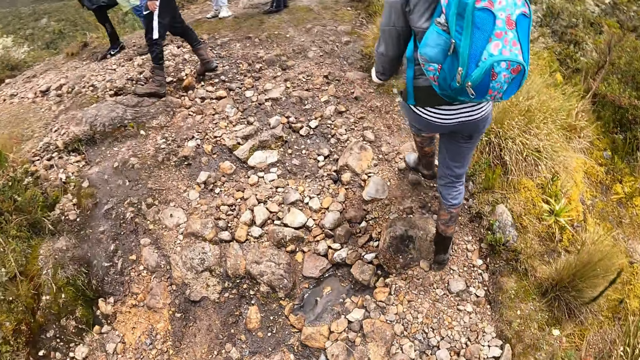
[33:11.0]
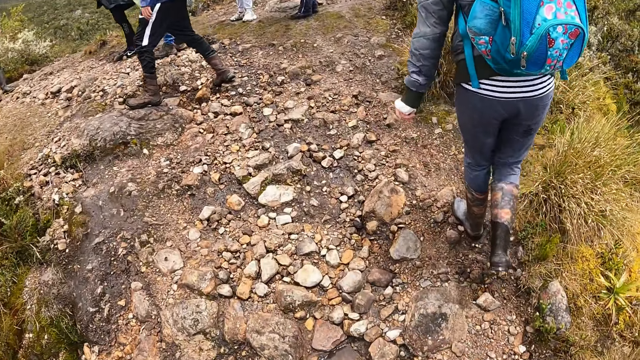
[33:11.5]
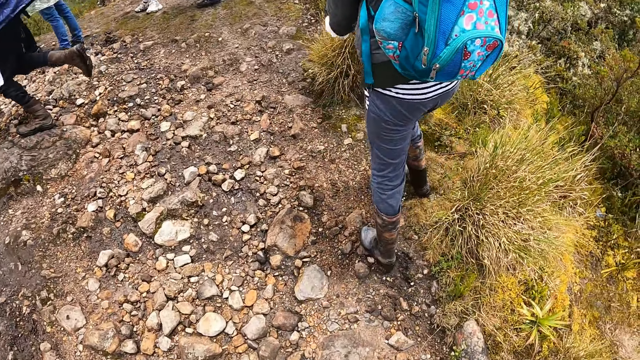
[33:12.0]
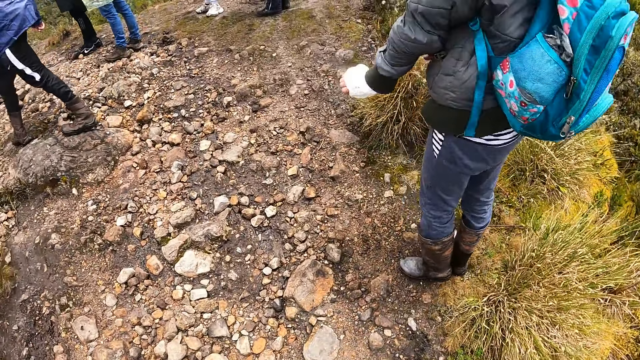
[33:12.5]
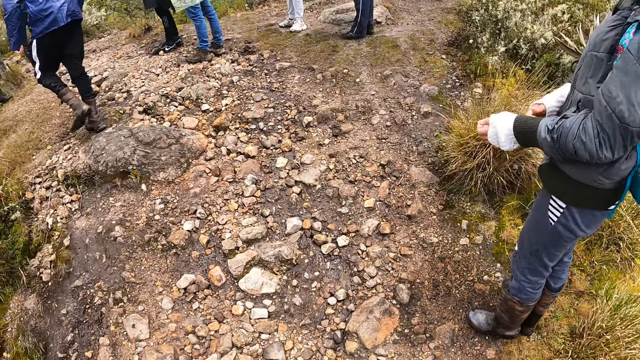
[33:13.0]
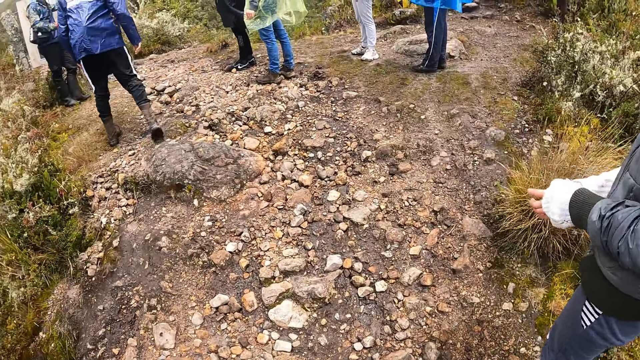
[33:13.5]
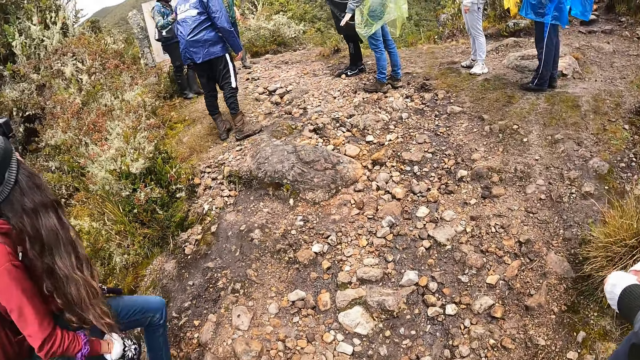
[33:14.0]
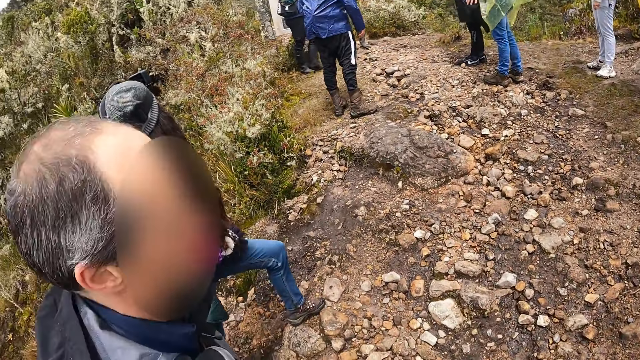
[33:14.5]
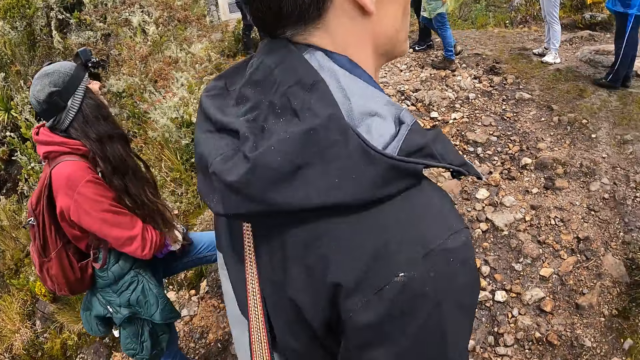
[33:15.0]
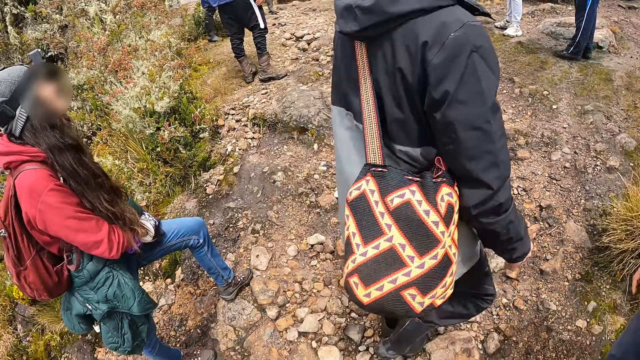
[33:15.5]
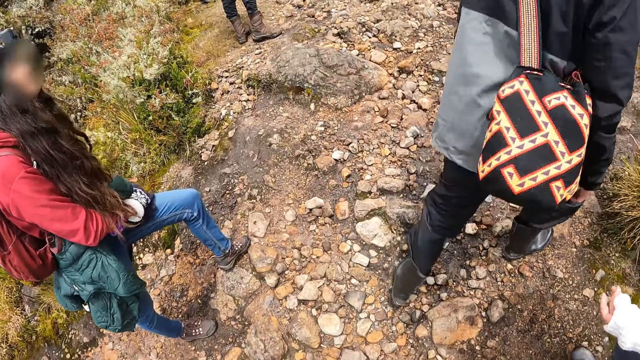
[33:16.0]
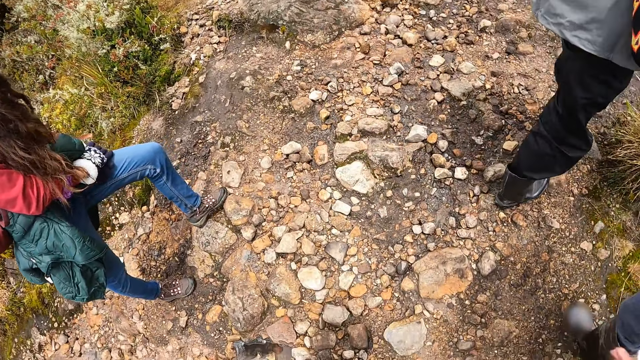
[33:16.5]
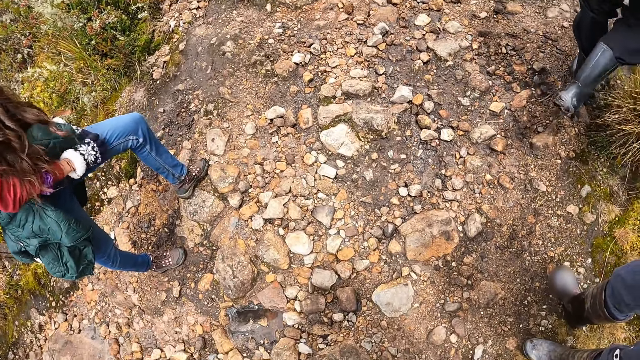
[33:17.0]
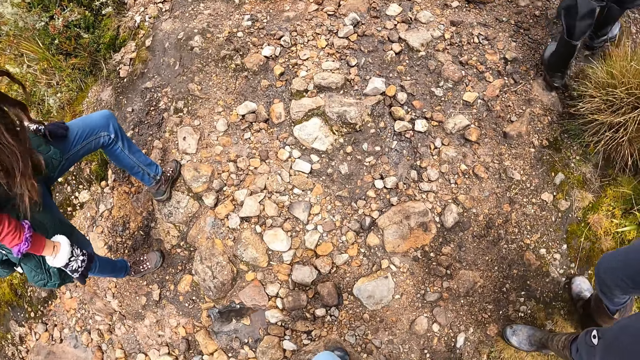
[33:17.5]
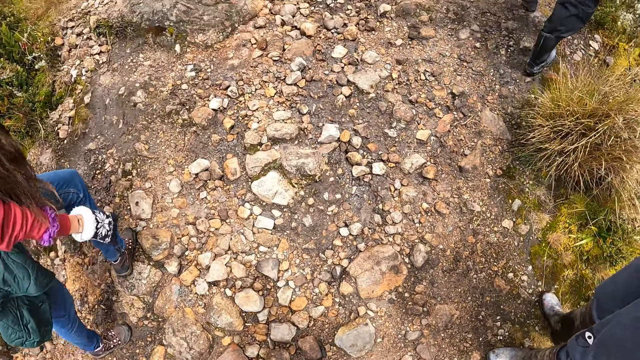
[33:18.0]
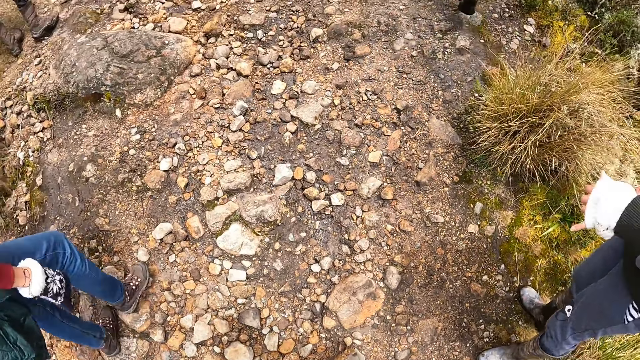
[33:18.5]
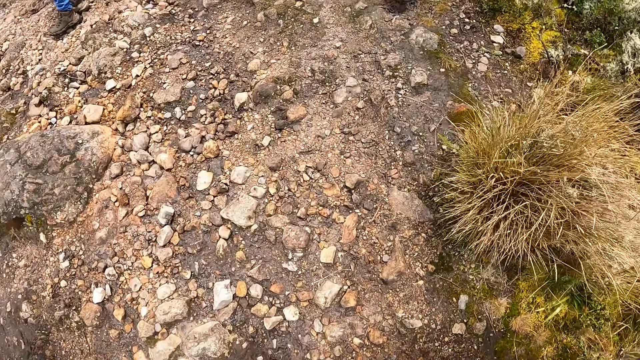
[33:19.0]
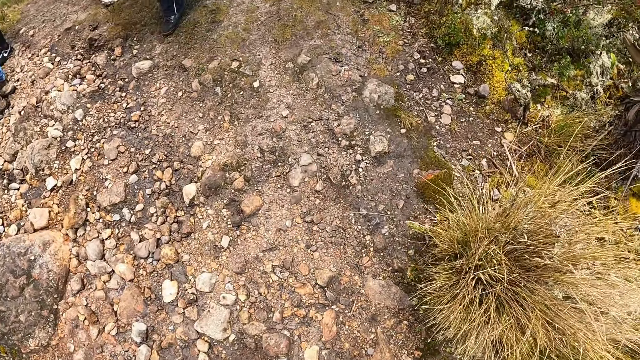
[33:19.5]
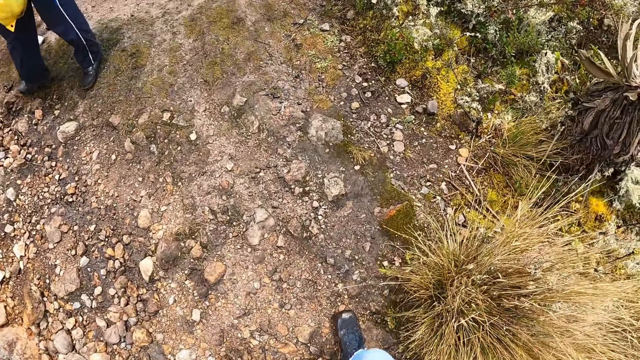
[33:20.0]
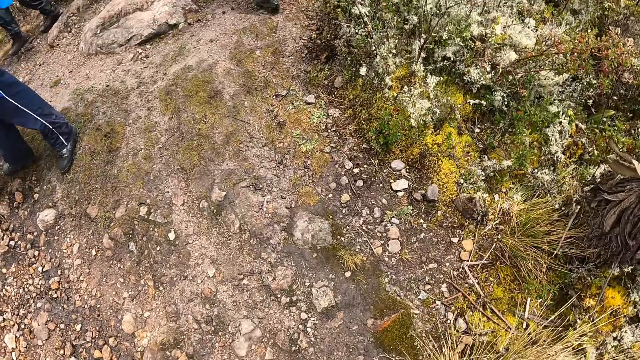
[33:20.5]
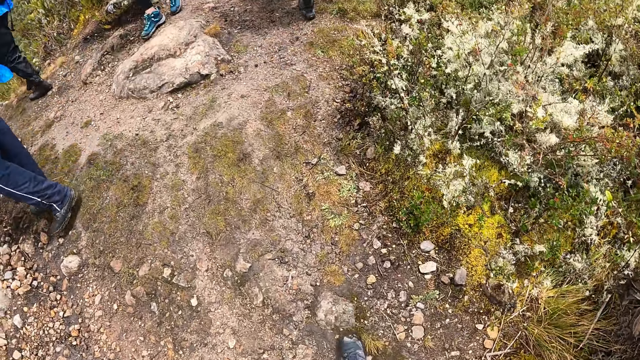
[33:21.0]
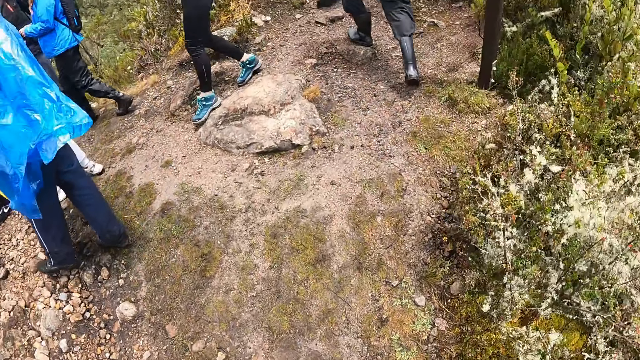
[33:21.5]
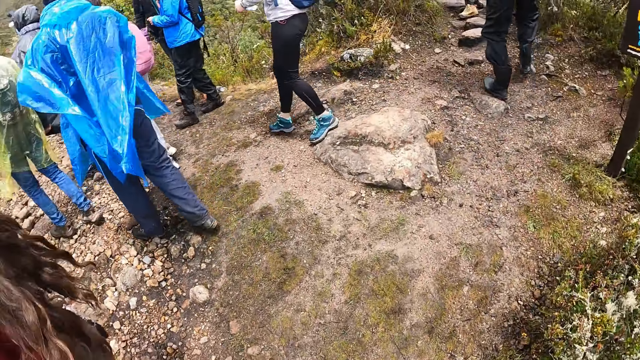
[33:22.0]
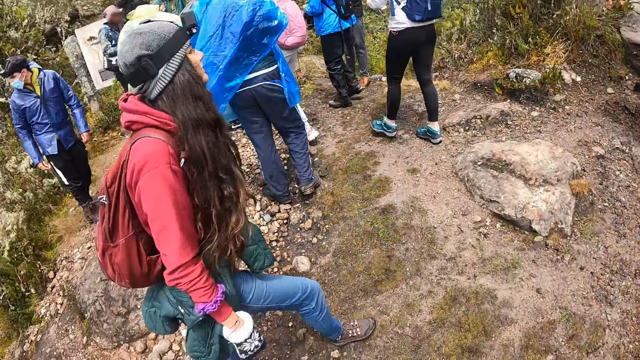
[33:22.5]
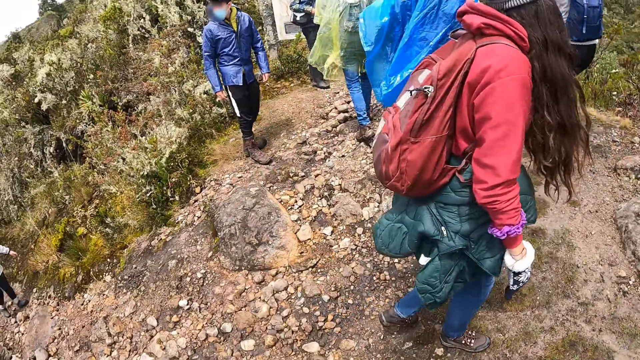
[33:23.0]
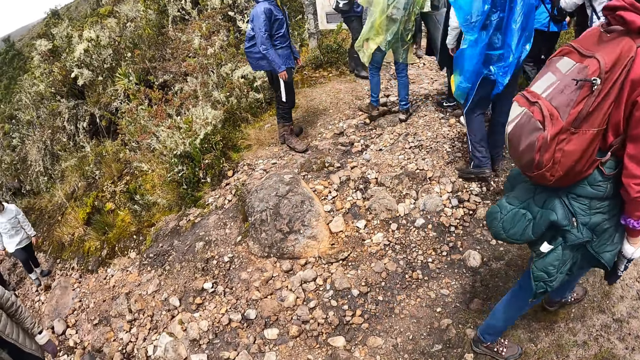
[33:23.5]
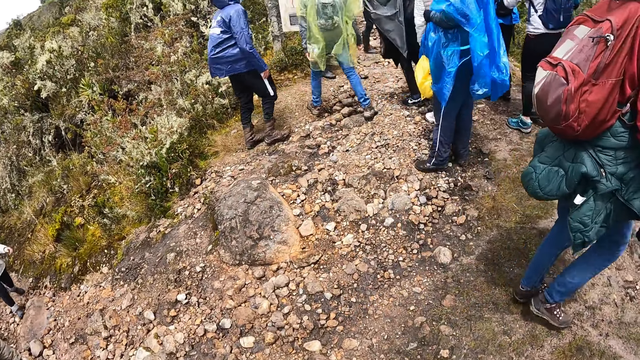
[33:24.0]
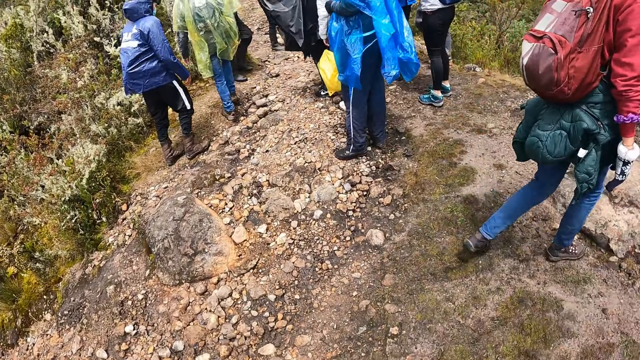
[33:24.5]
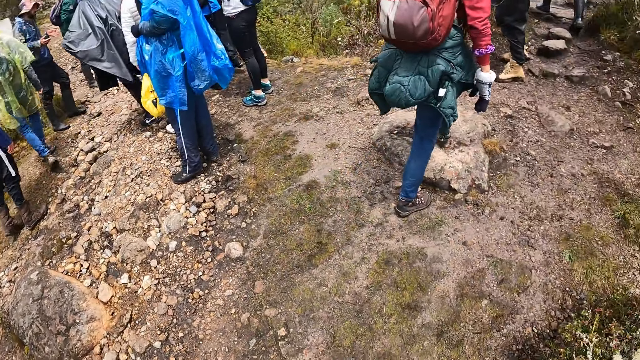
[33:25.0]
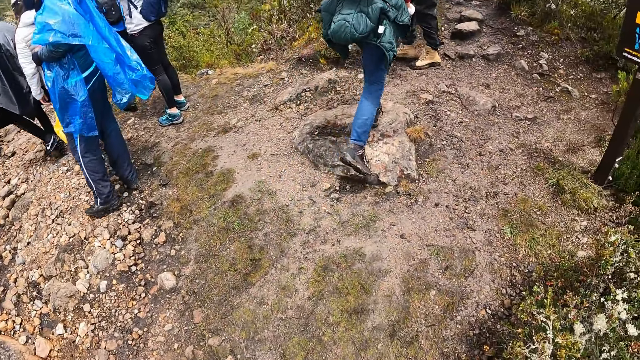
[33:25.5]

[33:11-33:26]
The camera wearer looks around. They walk around. They walk past a group of people on the pathway.

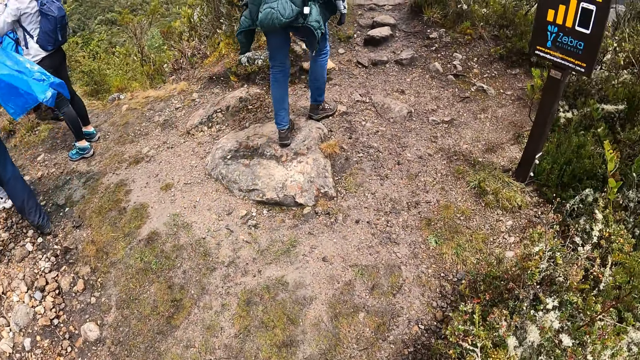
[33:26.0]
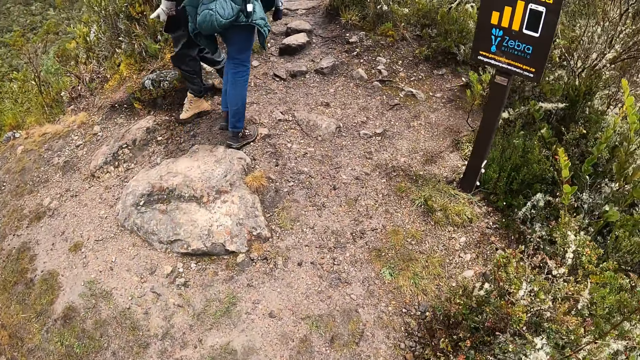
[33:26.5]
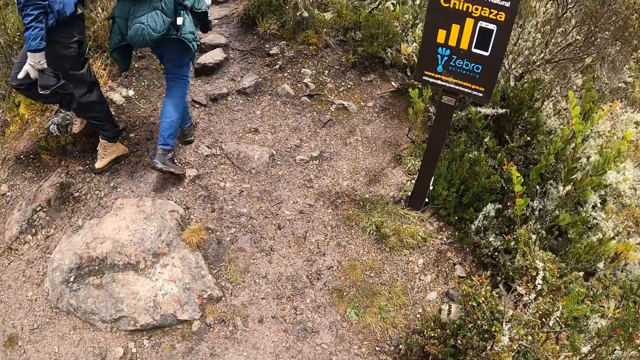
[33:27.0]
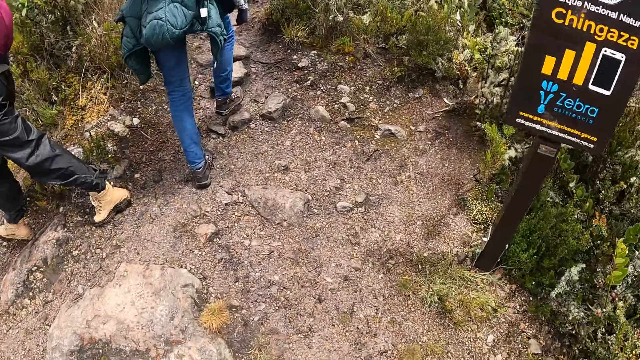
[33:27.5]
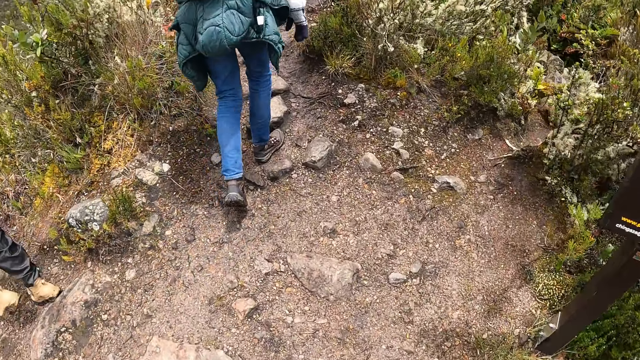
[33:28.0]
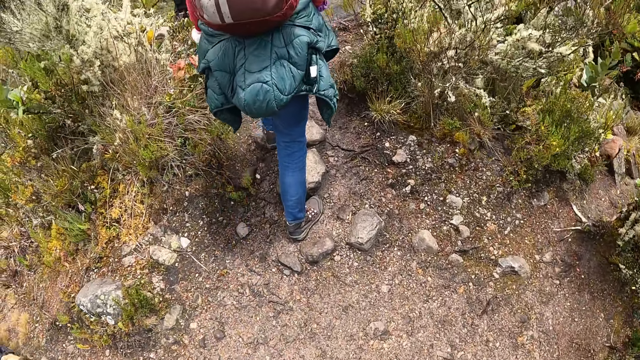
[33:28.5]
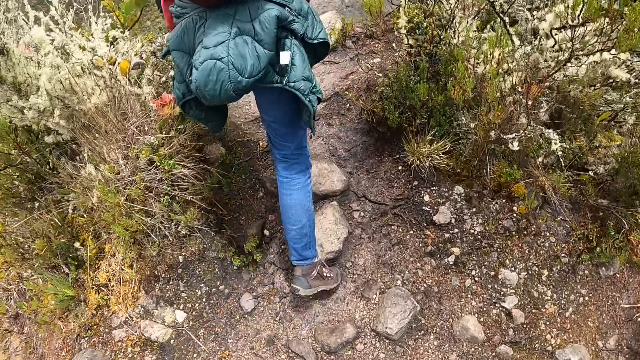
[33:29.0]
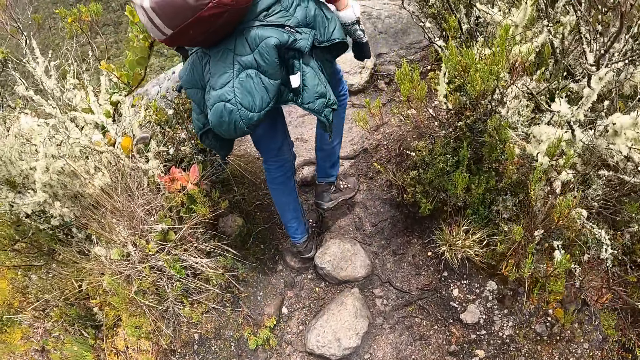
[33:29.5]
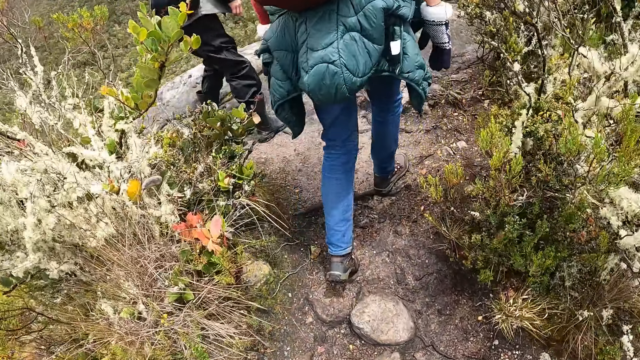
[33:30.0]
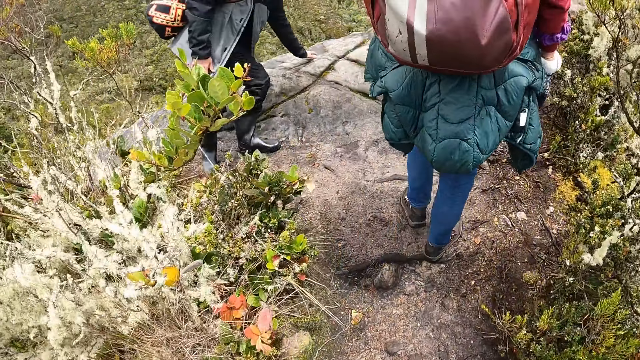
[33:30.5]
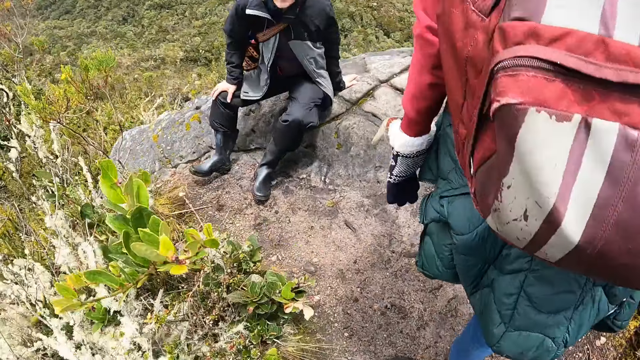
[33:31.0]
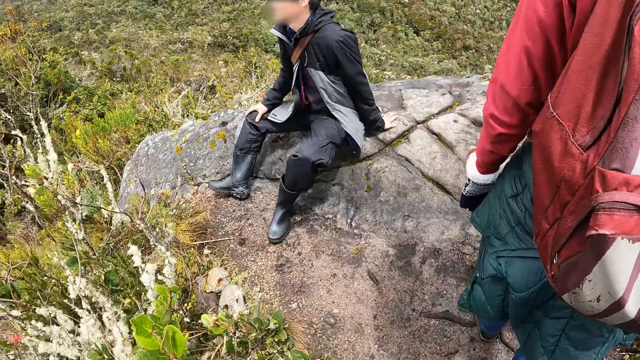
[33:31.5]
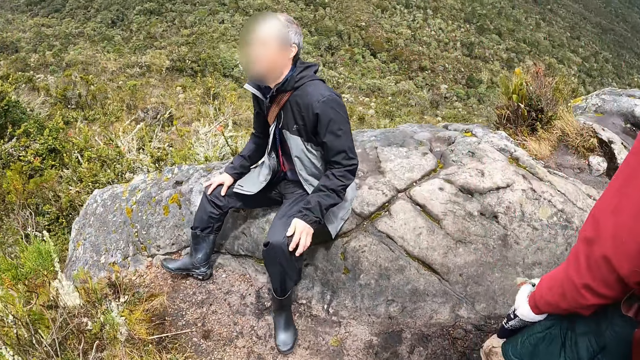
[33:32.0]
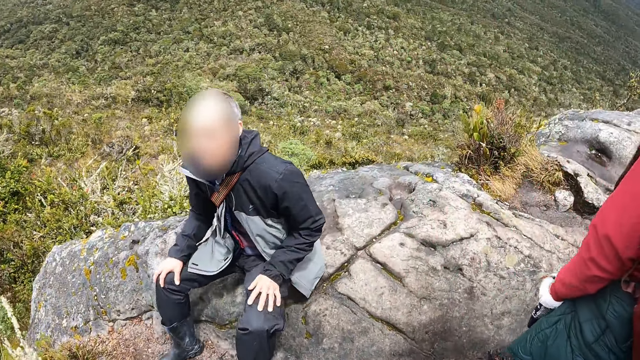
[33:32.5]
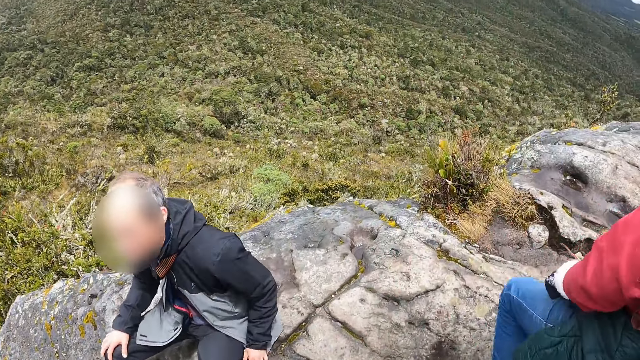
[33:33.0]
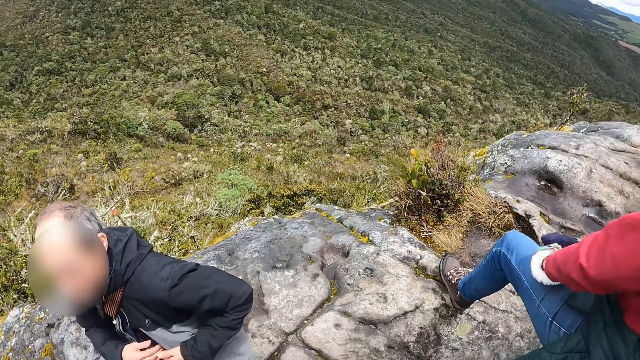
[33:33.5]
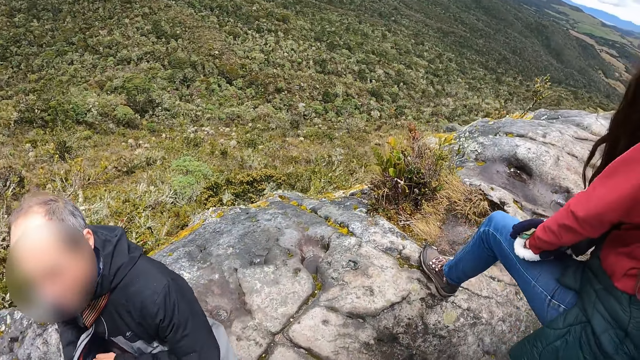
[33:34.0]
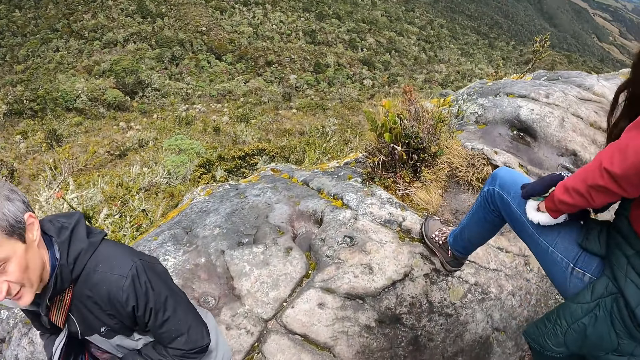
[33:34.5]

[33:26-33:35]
A man sits on the rock at the top of a hill. The camera wearer walks up to the top of the hill.
